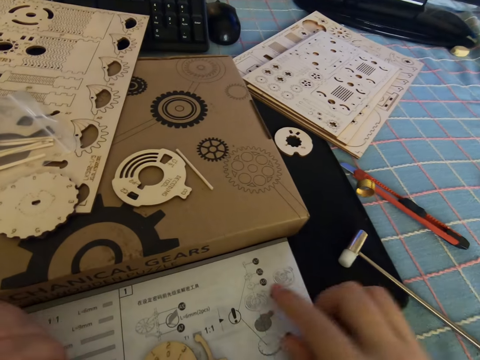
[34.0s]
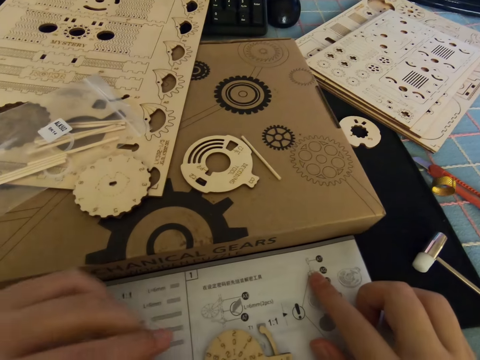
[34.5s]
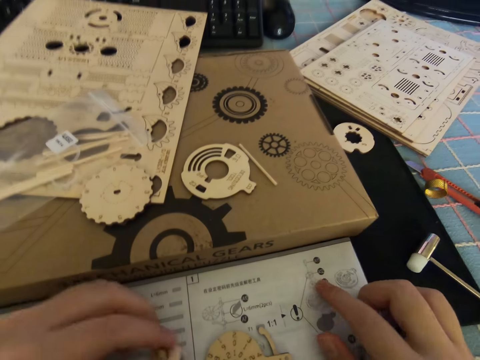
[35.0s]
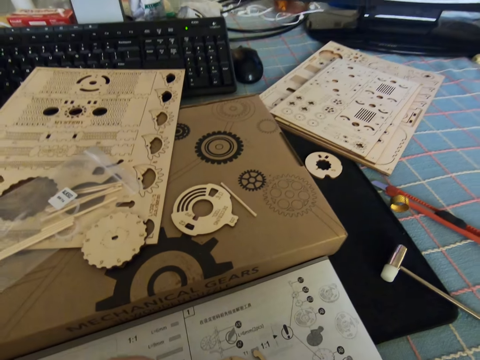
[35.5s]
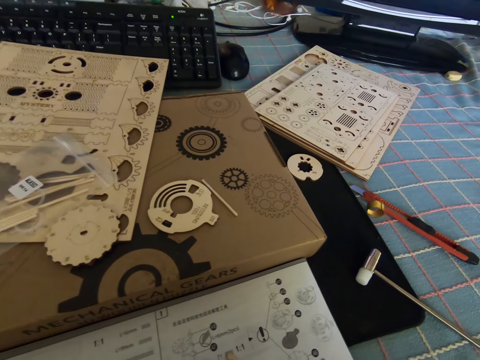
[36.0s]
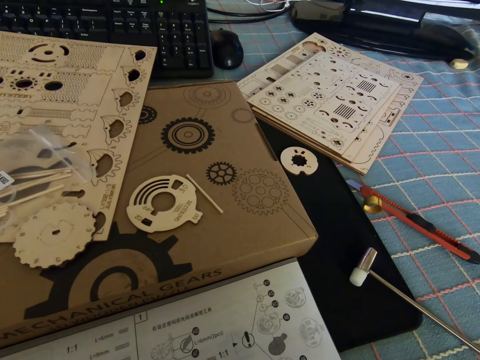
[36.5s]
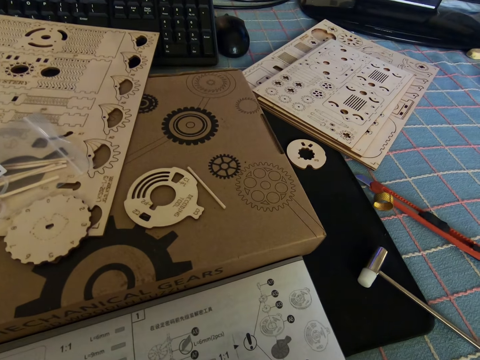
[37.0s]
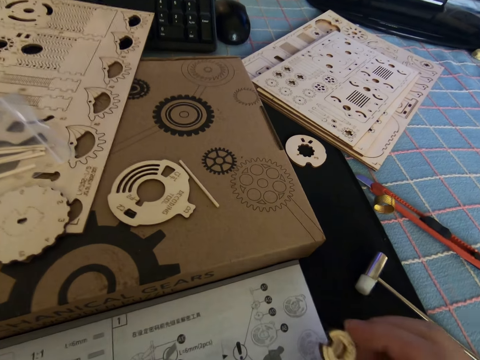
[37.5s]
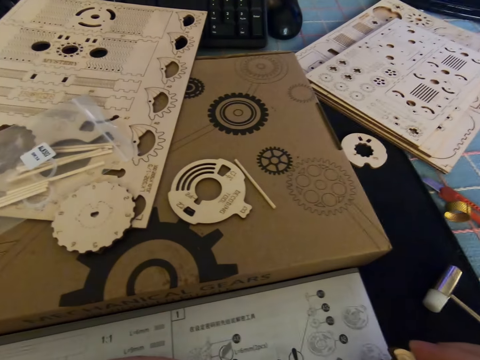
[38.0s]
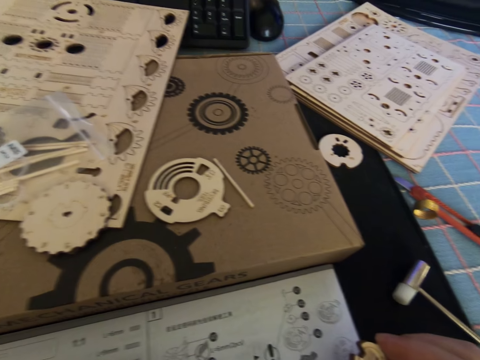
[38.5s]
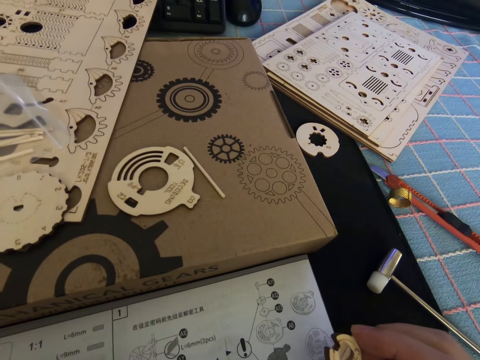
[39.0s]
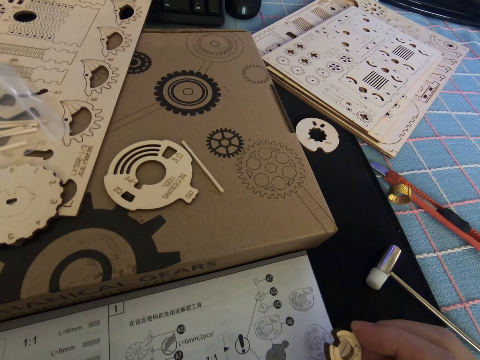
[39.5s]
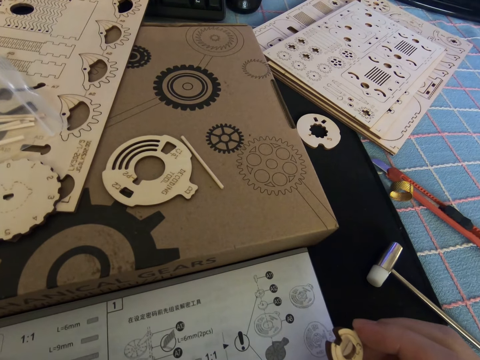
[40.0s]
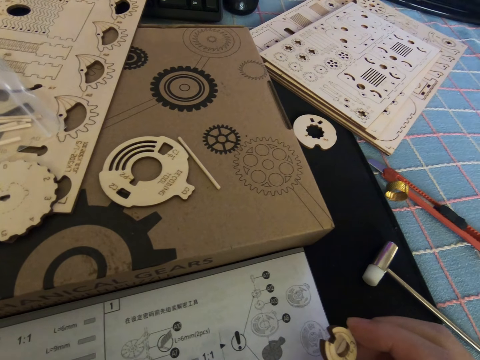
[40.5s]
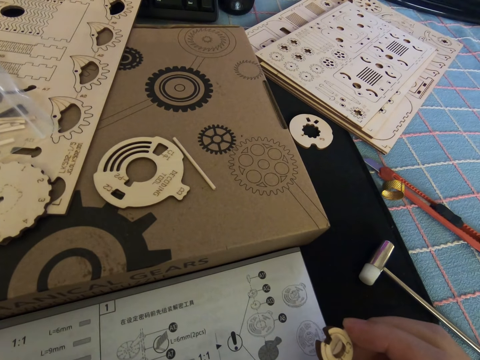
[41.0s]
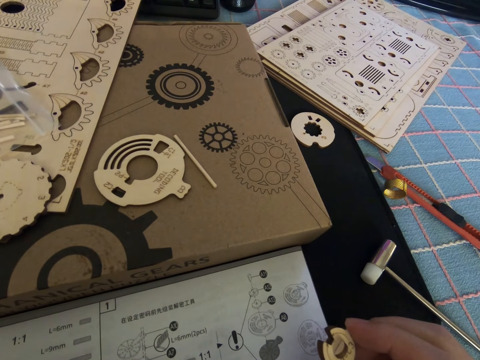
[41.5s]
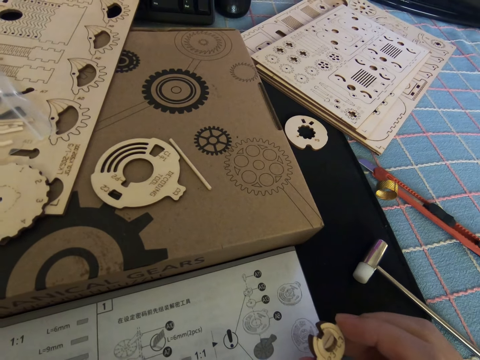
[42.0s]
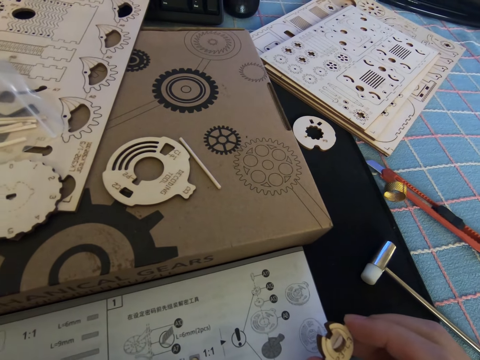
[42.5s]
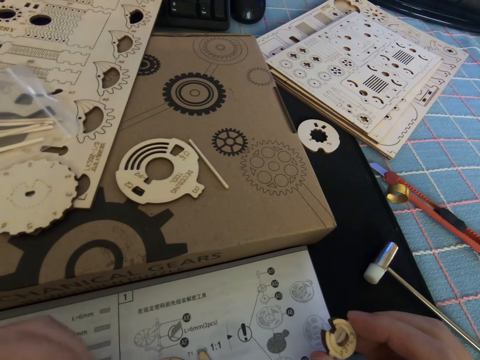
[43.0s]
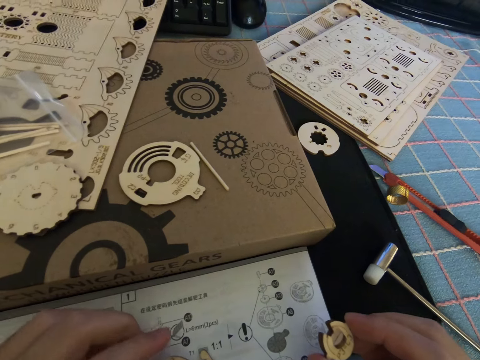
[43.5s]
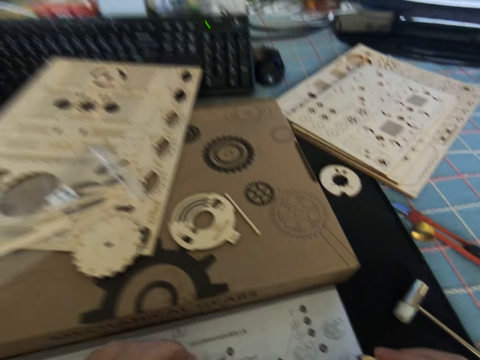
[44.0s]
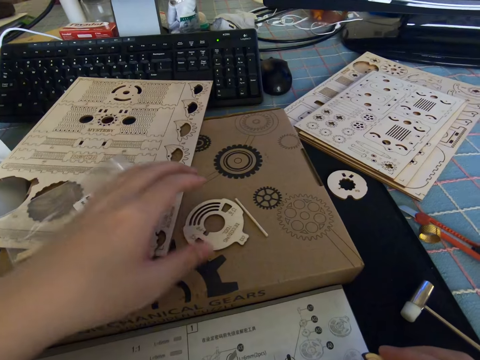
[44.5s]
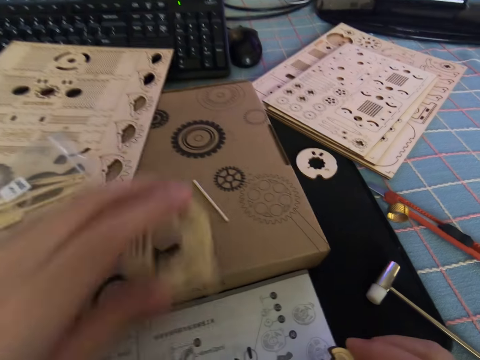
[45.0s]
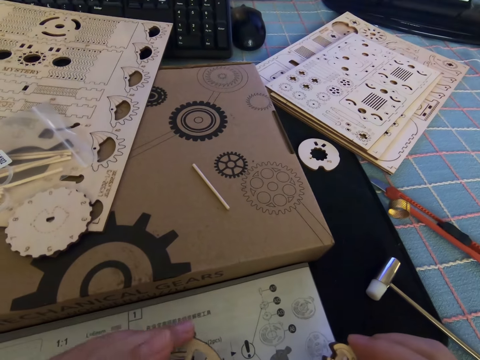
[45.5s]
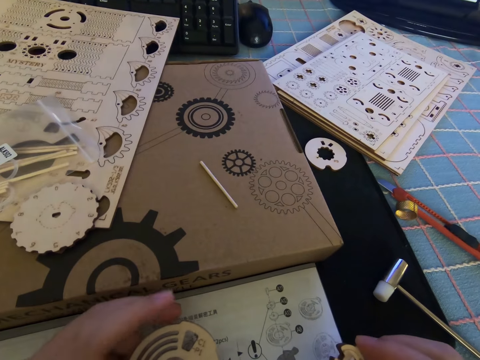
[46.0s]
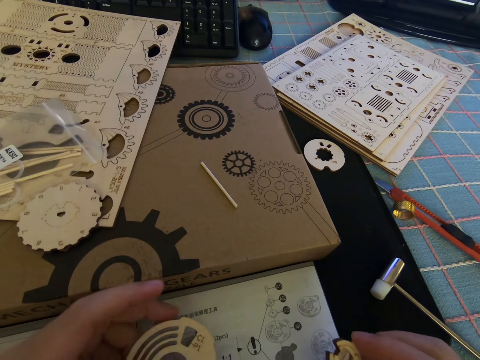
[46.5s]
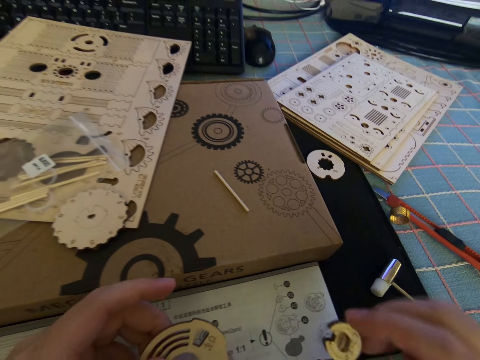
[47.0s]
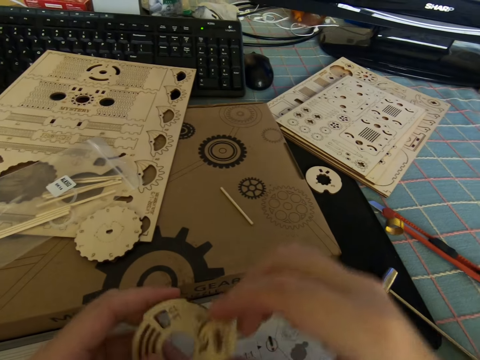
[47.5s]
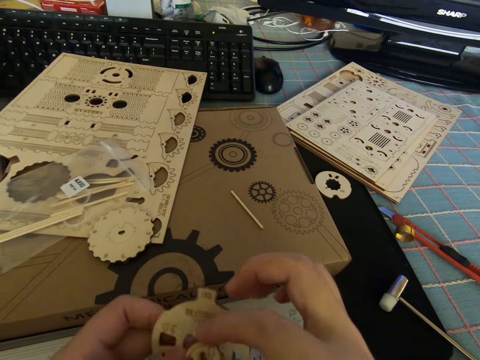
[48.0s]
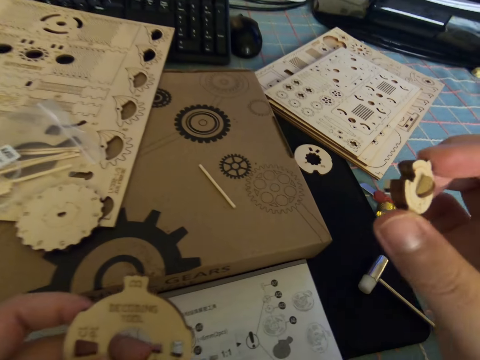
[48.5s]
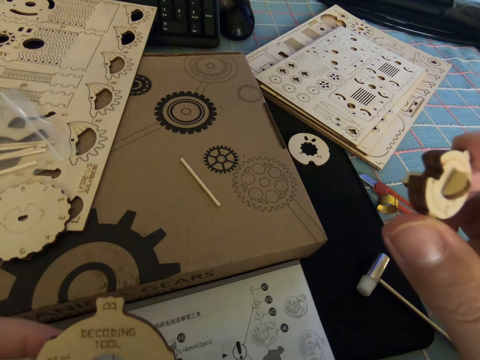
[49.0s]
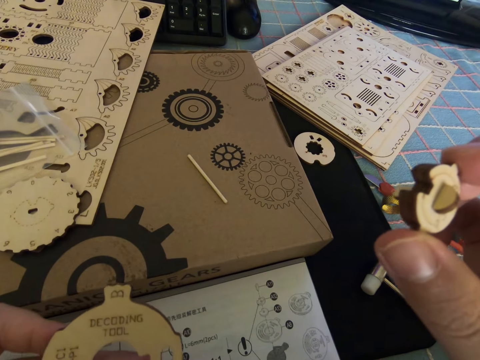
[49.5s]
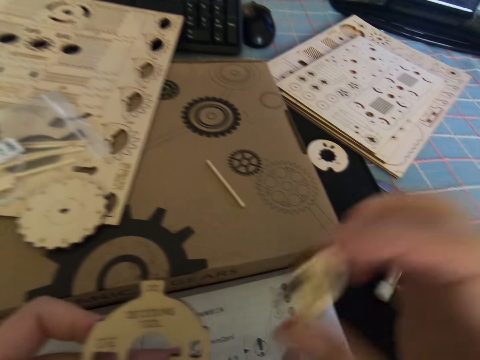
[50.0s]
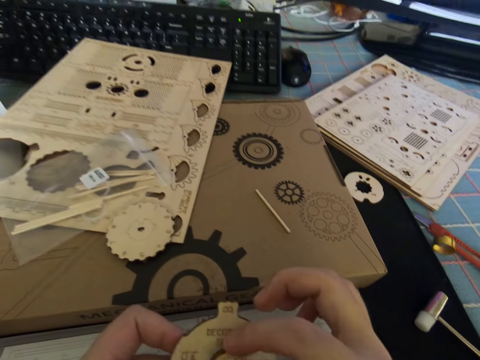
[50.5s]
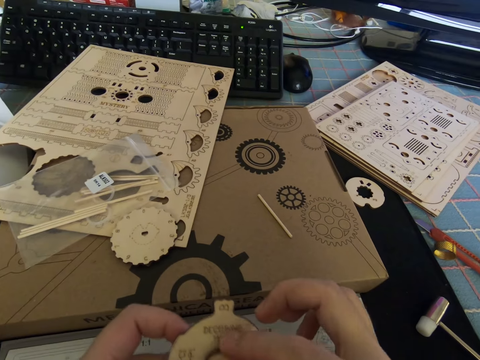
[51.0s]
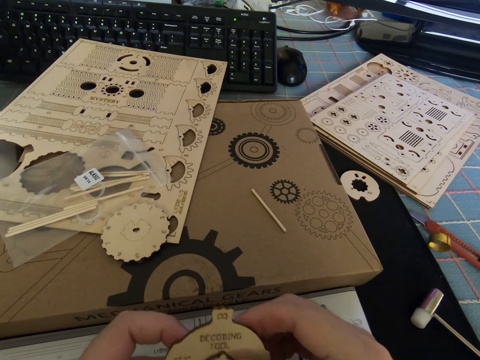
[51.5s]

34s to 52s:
The camera wearer points at the manual with his finger. He removes his finger from the manual. He reads the manual. He picks up a gear or cutout piece from the table with his left hand. He reads the manual. He holds the gear with both hands. He lifts up the pieces. He reads the manual. He joins the pieces together with his hands.

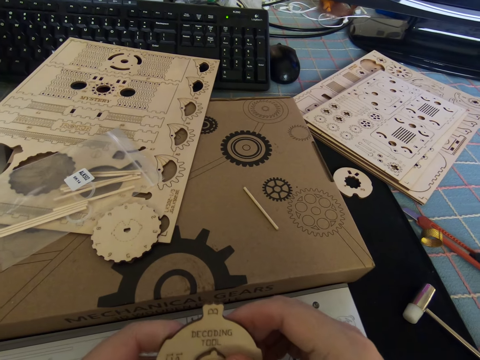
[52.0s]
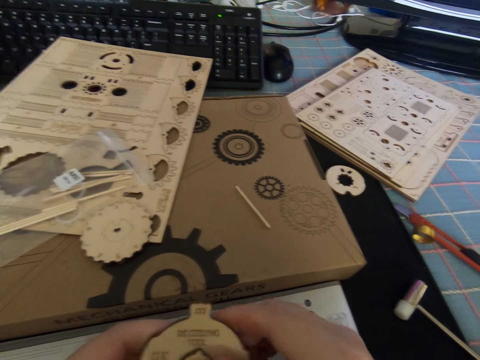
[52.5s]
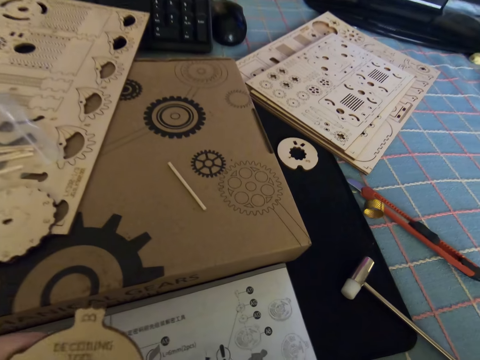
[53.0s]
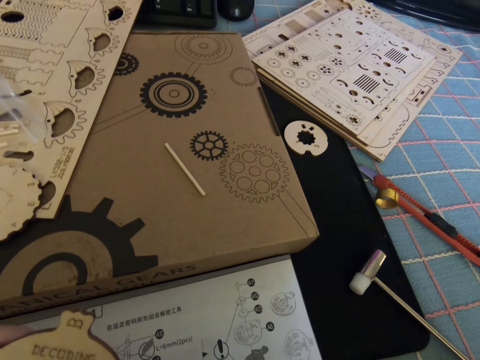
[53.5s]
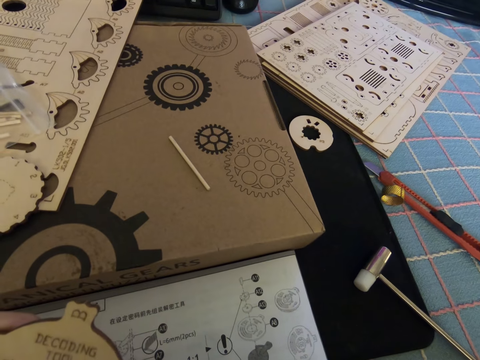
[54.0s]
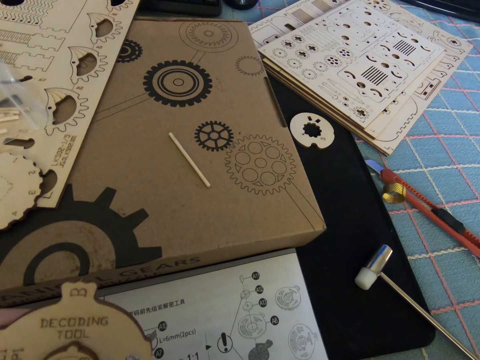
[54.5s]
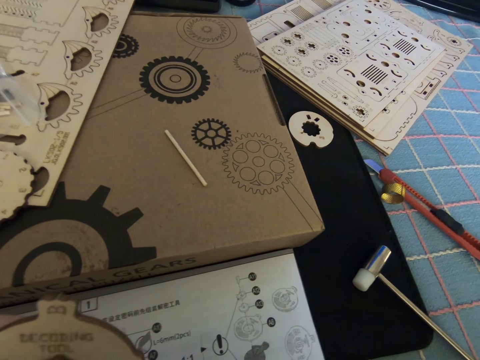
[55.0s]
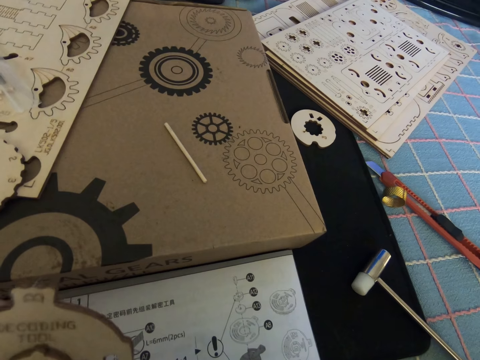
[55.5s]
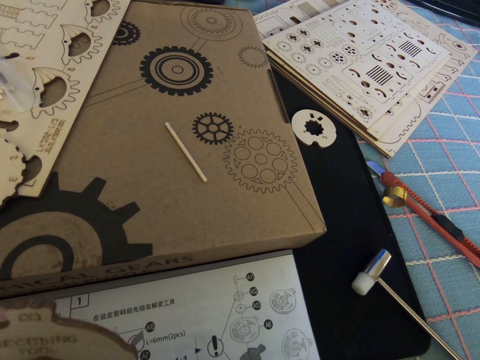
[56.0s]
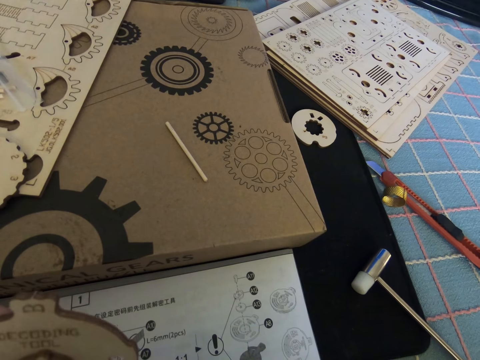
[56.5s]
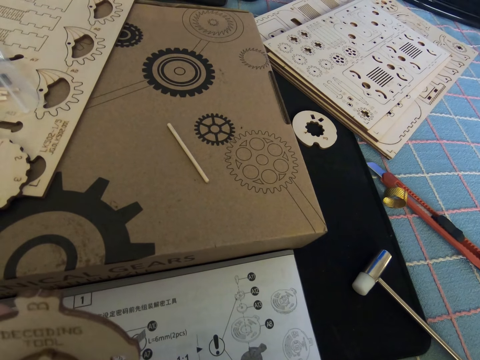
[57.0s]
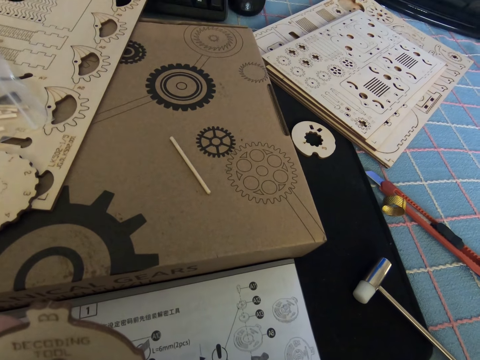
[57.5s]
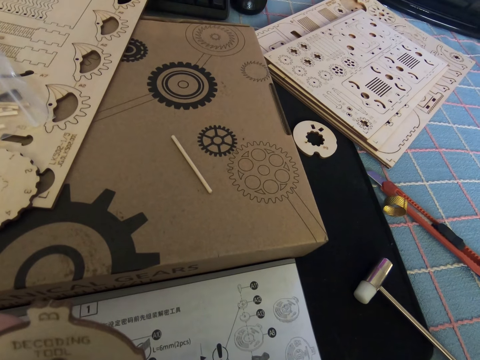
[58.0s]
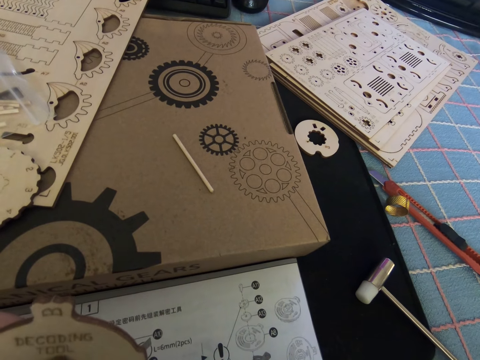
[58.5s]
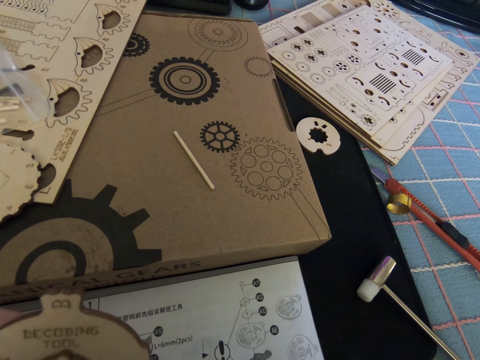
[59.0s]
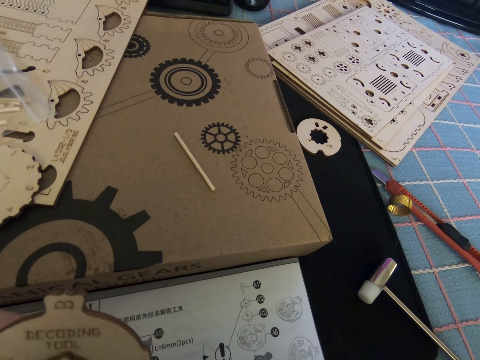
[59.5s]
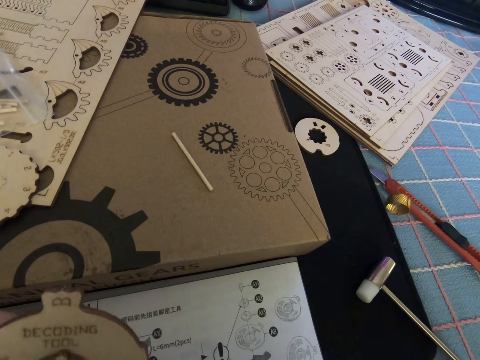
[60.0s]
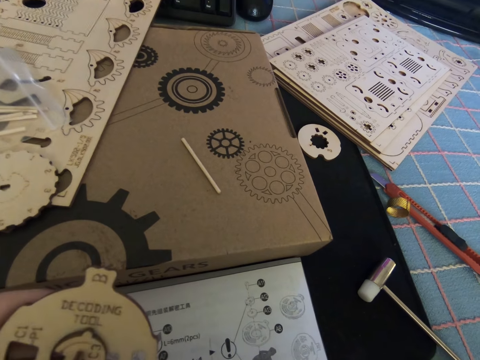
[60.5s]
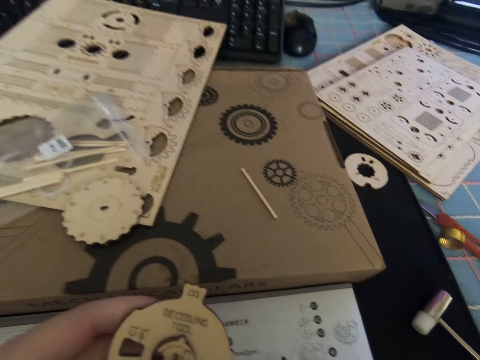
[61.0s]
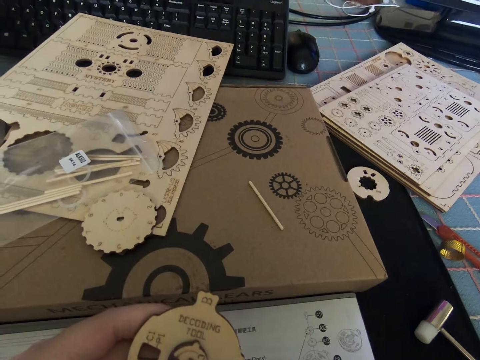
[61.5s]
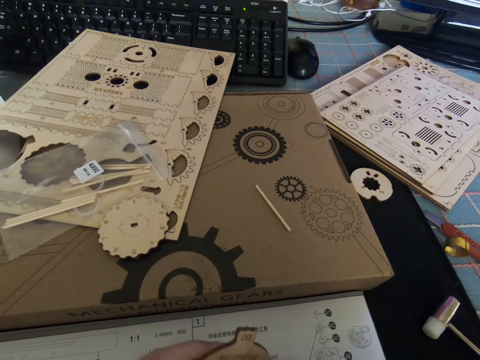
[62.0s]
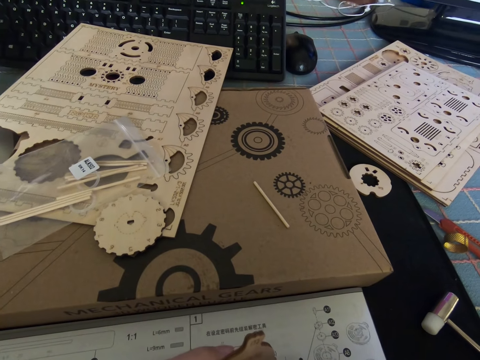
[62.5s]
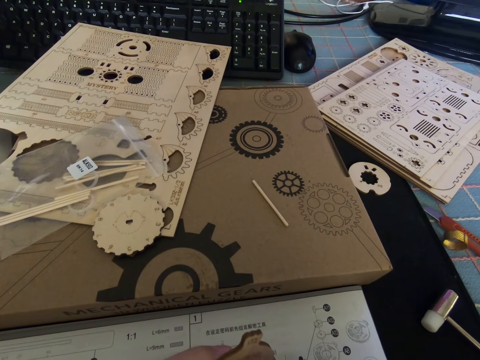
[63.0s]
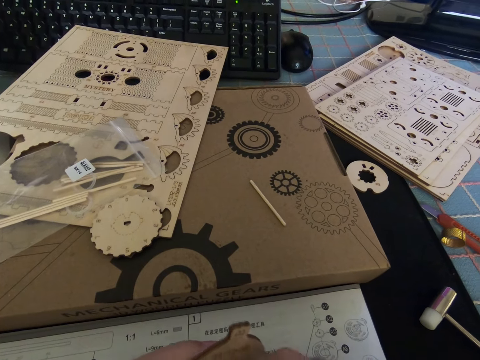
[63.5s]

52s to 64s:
The camera wearer lets go of the cutouts. They read the manual.
